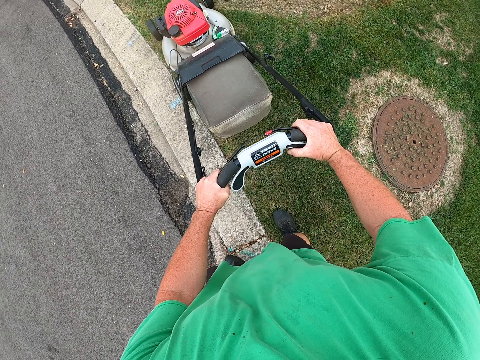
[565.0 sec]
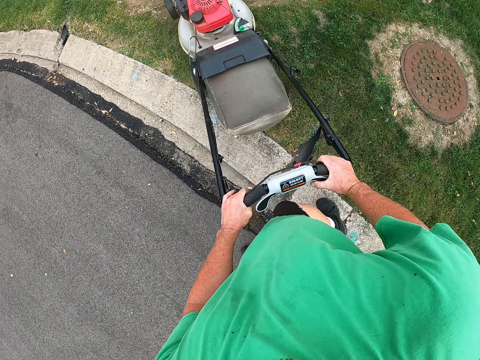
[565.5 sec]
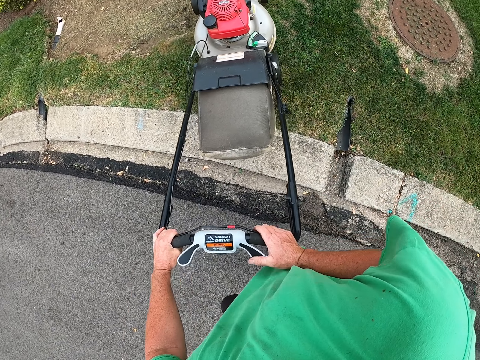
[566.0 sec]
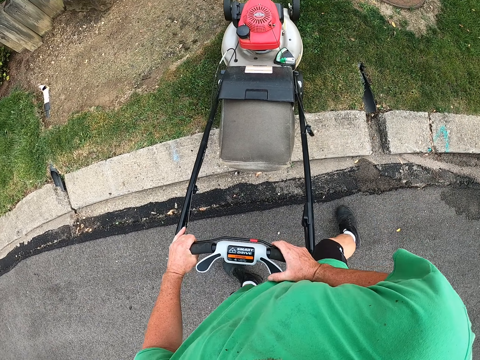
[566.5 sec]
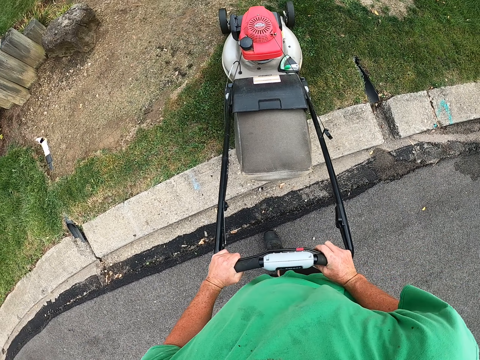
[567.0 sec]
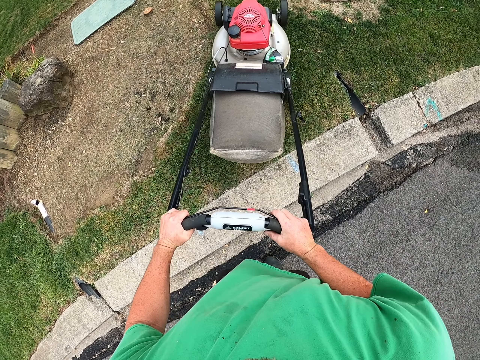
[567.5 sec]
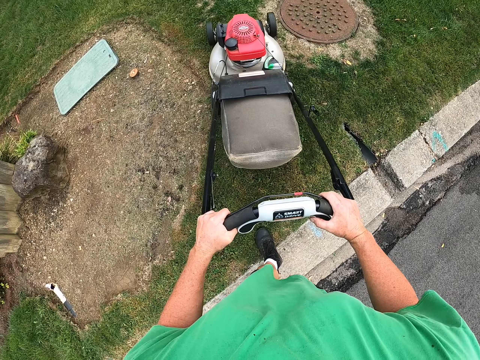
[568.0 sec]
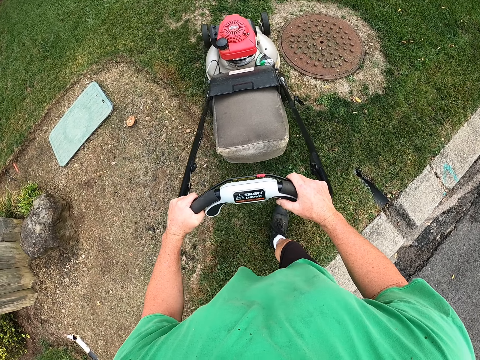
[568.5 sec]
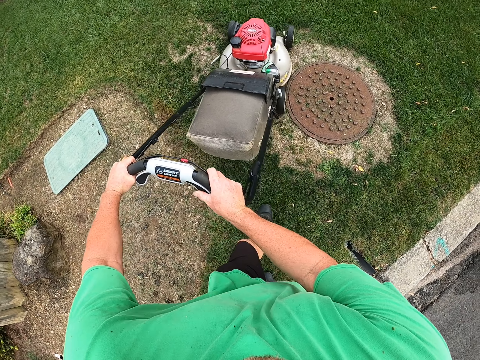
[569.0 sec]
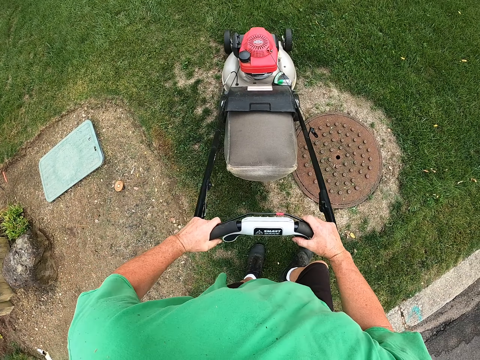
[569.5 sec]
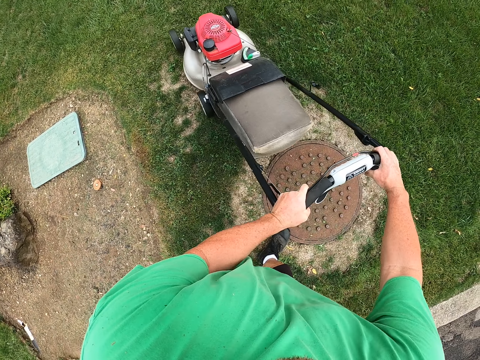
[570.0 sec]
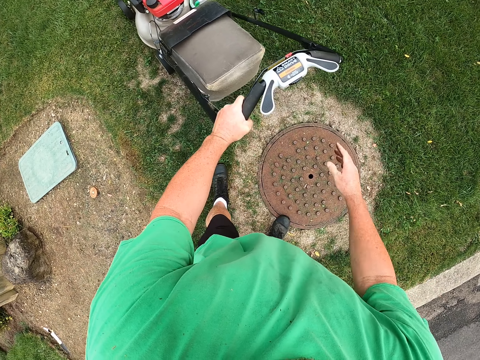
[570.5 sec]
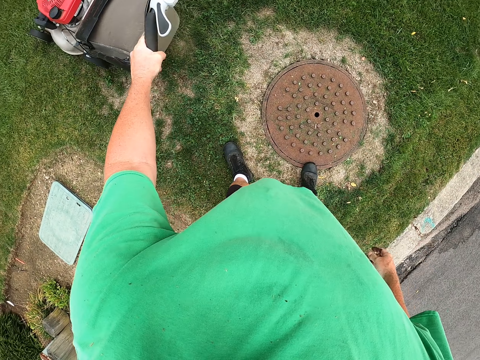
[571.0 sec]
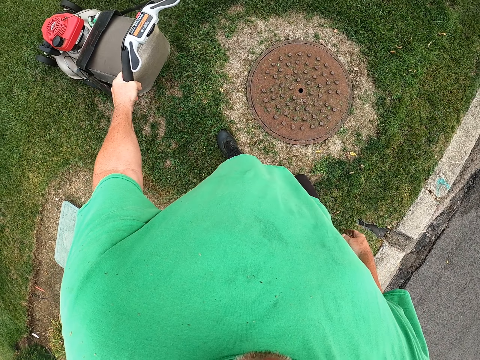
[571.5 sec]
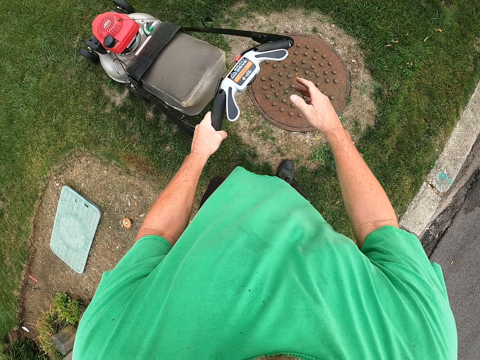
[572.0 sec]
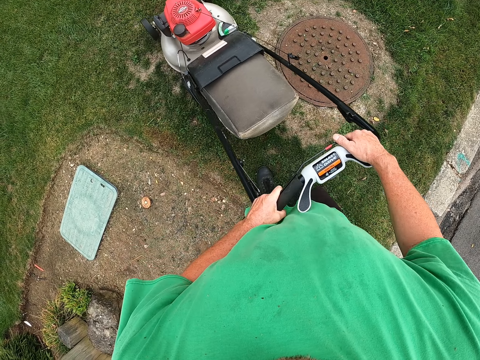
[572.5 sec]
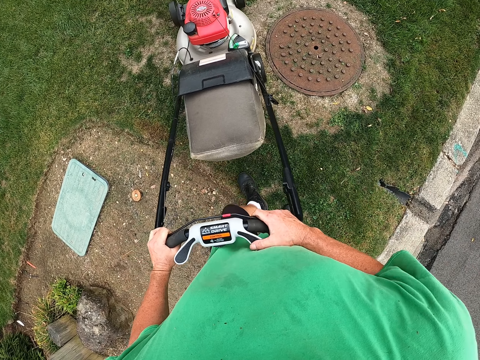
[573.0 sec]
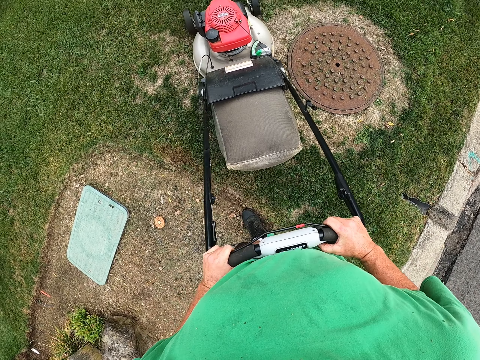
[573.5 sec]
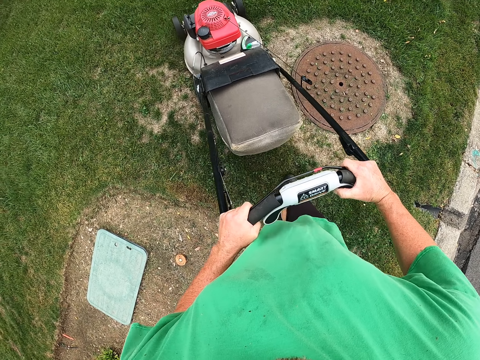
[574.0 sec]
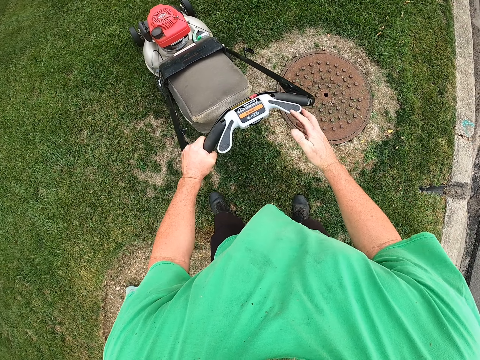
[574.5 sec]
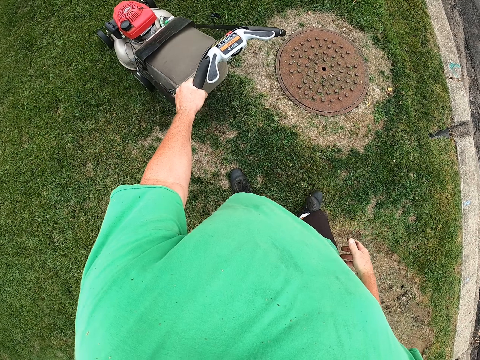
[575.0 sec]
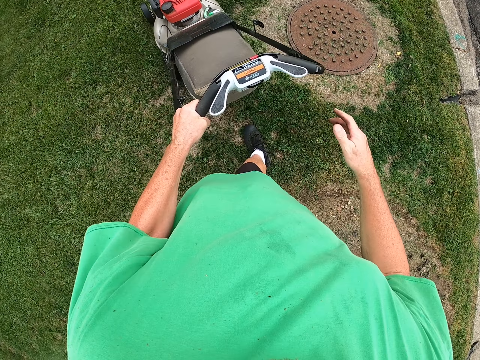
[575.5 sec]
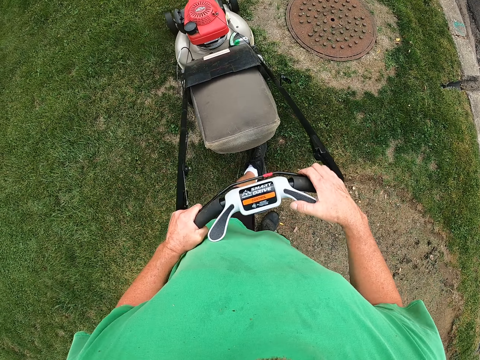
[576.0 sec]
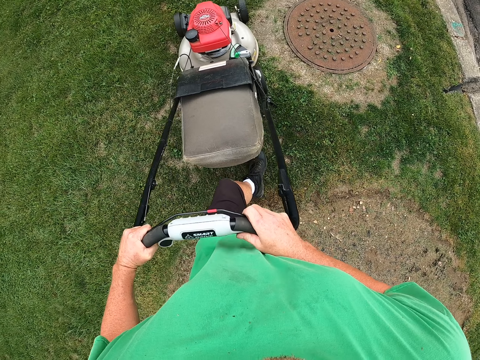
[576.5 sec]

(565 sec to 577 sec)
The camera wearer turns around with the lawn machine or grass cutter machine. They move with the lawn machine on the grass. They remove a hand from the handle of the lawn machine. They return the hand on the lawn machine handle. They hold the grass cutter machine handle with both hands. They move with the lawn machine on the grass. They trim the grass. They remove a hand from the handle of the lawn machine. They return the hand on the lawn machine handle.

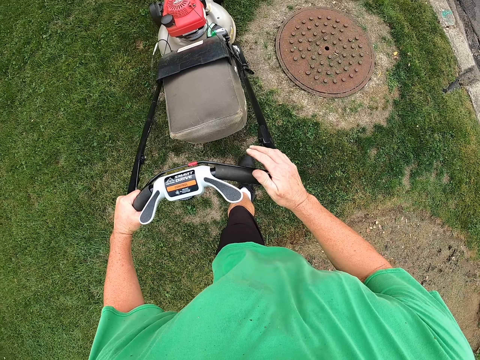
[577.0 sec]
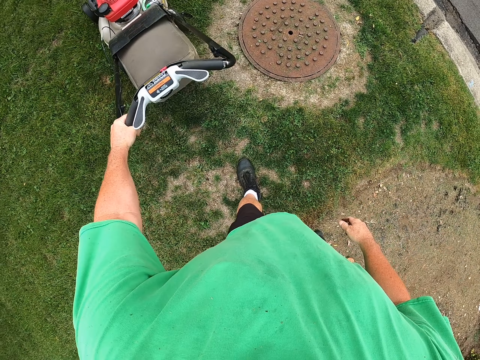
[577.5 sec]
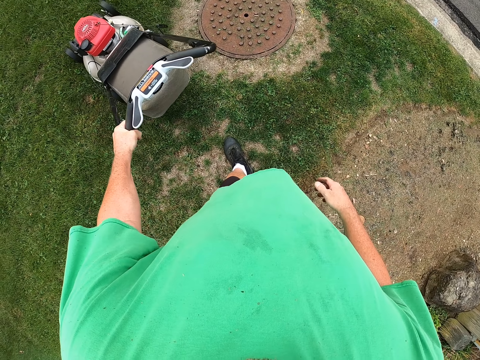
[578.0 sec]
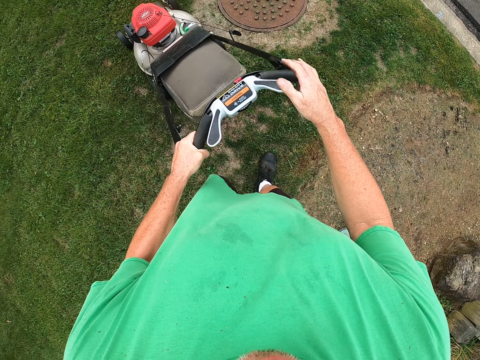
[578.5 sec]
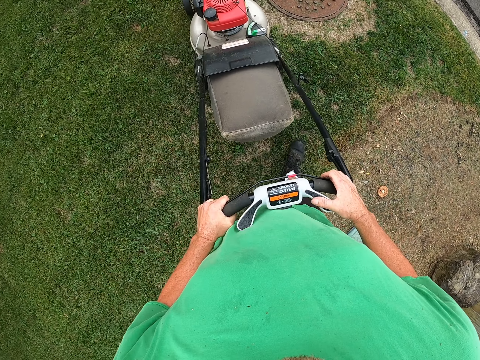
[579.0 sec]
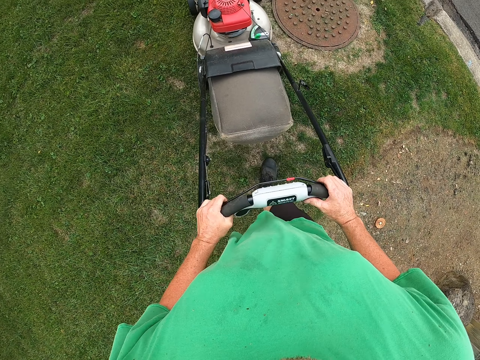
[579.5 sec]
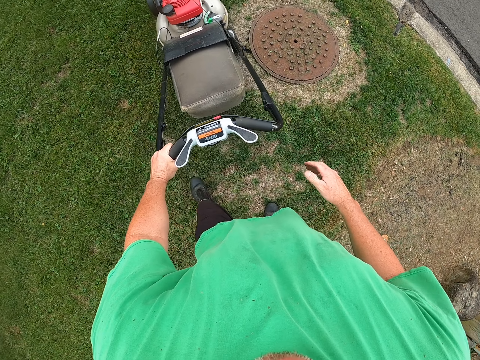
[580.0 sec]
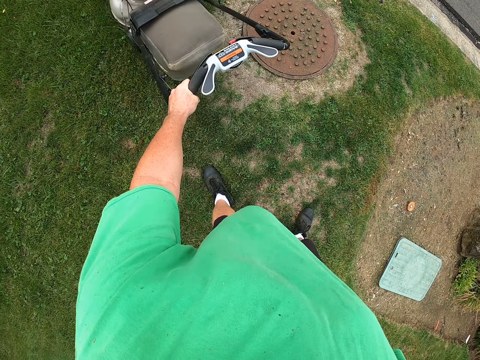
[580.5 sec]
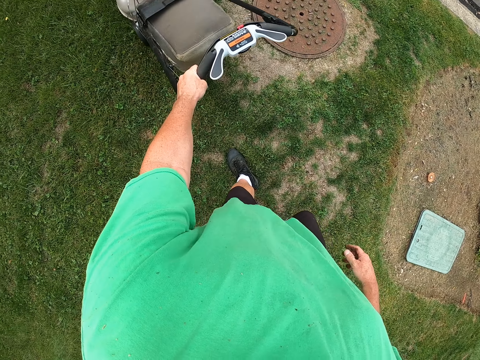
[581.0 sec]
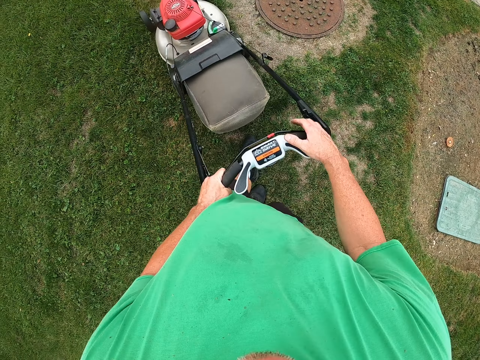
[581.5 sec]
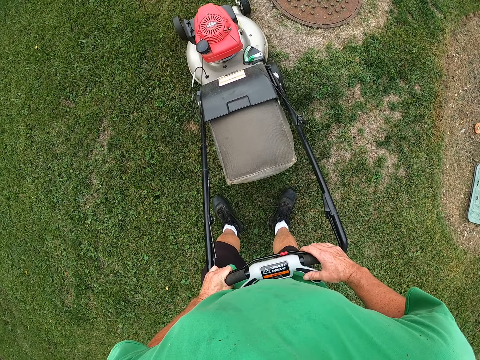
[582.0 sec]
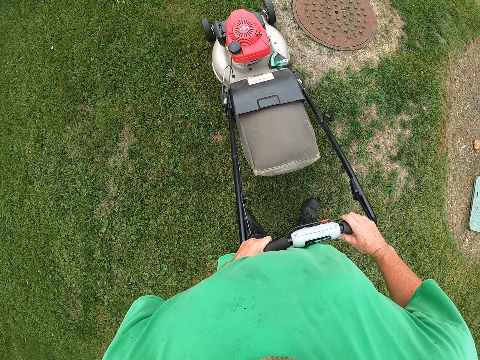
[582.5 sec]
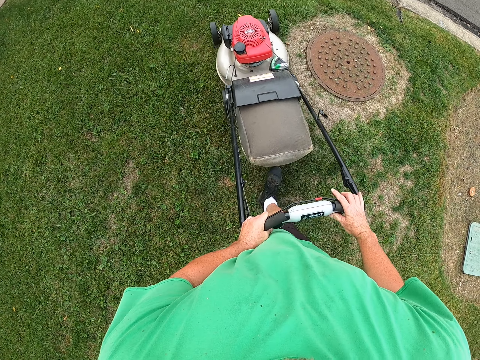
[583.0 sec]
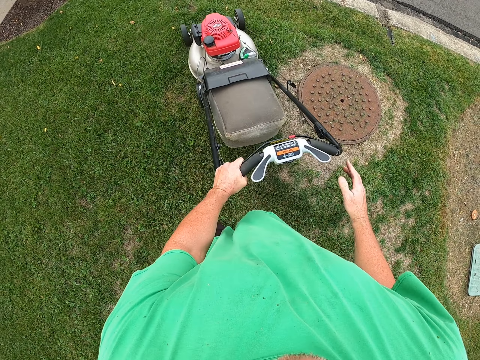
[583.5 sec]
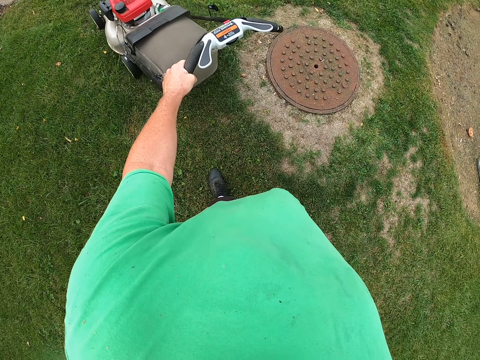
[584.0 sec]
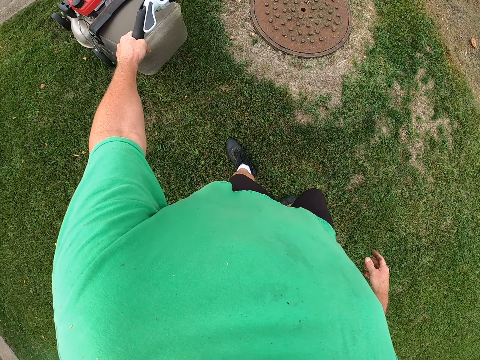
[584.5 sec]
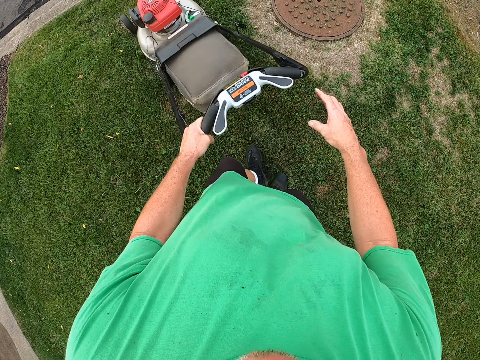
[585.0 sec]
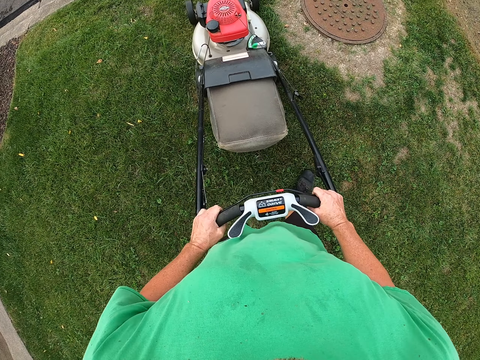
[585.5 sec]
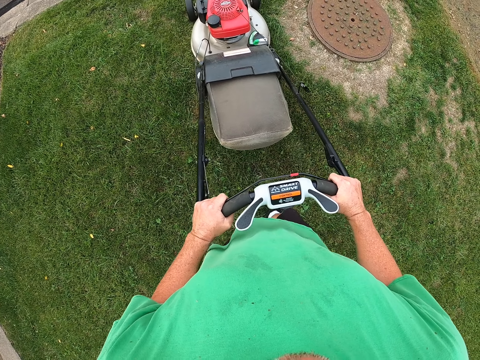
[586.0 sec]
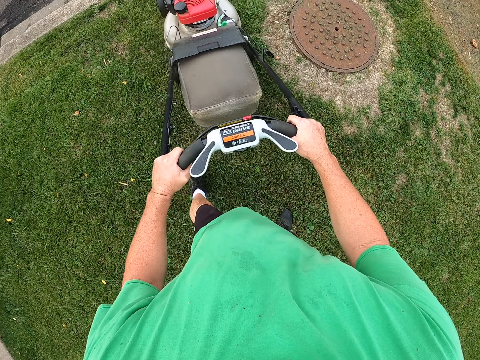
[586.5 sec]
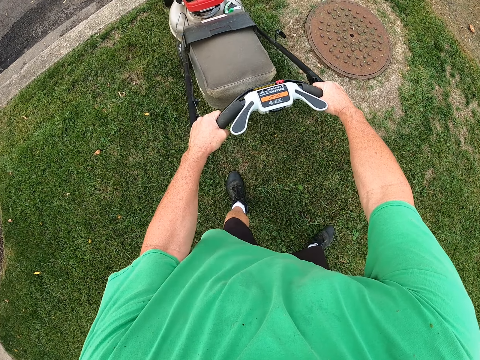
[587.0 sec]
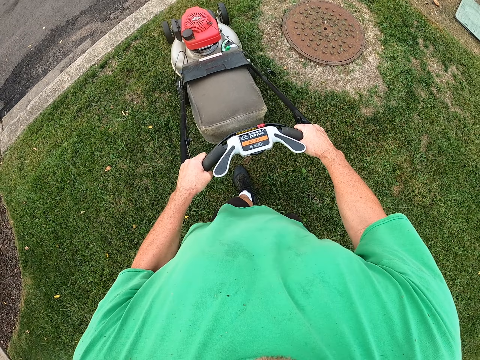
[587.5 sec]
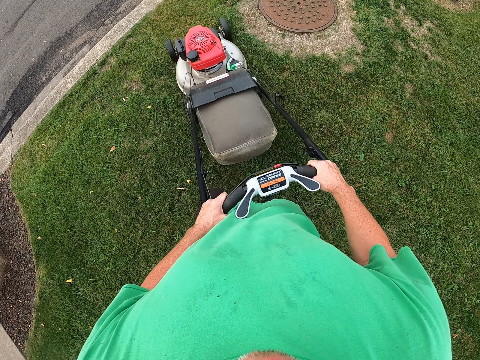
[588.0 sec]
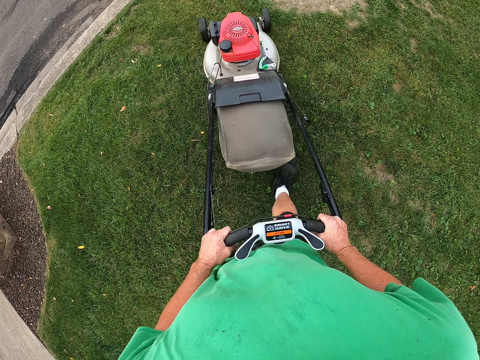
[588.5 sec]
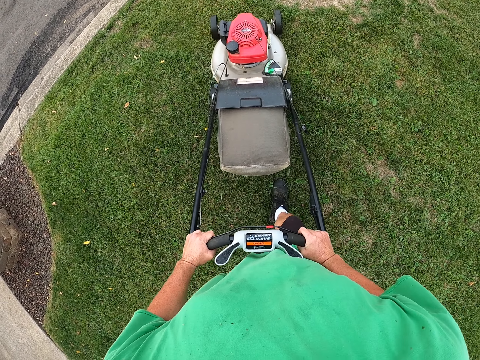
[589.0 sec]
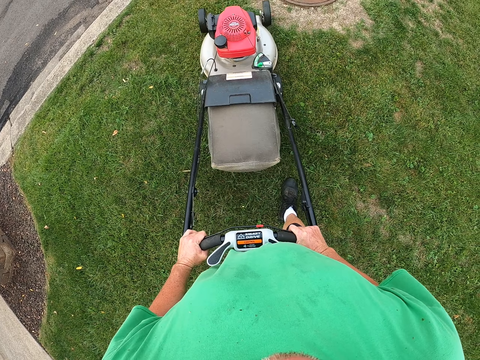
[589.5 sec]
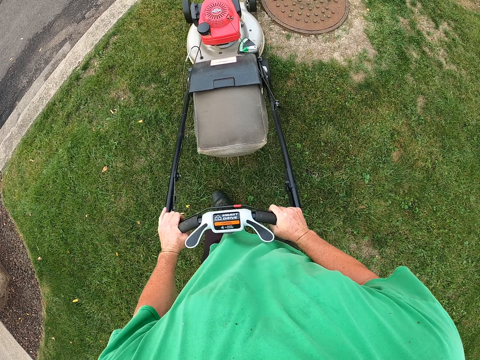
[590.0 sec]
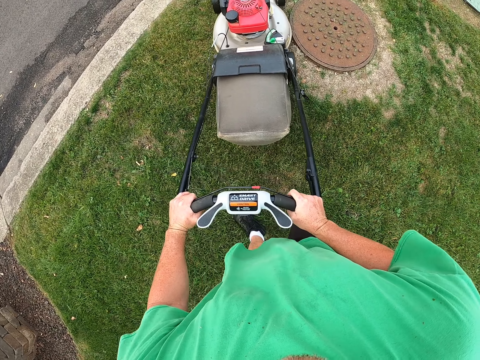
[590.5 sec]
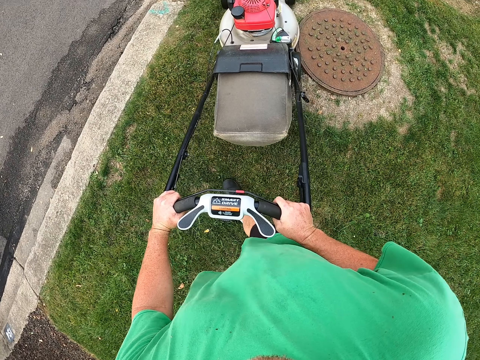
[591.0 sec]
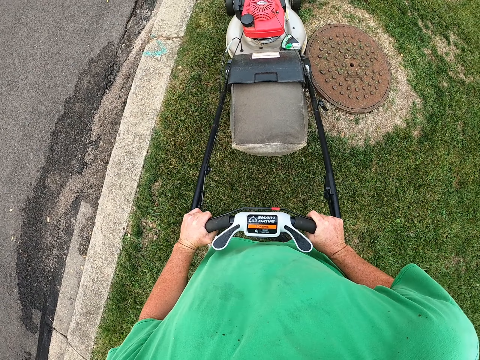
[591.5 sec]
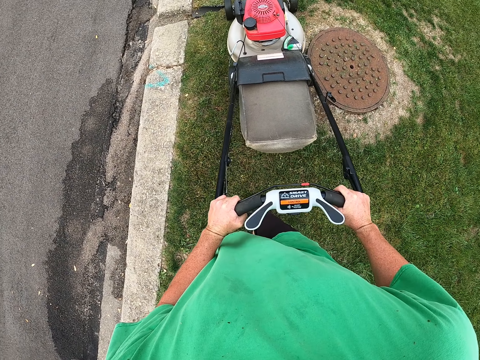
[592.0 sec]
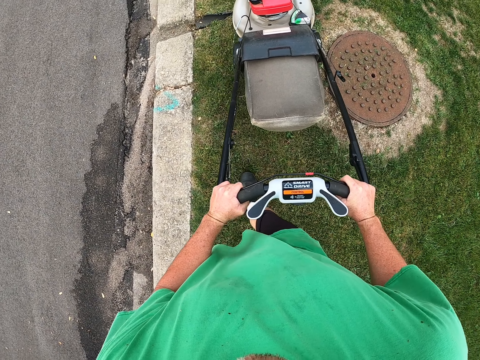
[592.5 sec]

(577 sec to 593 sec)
The camera wearer moves with the lawn machine on the grass. They remove a hand from the handle of the lawn machine. They return the hand on the lawn machine handle. They move with the lawn machine on the grass. They remove a hand from the handle of the lawn machine. They move with the lawn machine on the grass. They return the hand on the lawn machine handle. They move with the lawn machine on the grass. They remove a hand from the handle of the lawn machine. They move with the lawn machine on the grass. They return the hand on the lawn machine handle. They move with the lawn machine on the grass. They trim the grass with the grass cutter machine.
